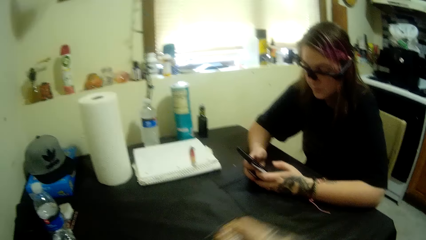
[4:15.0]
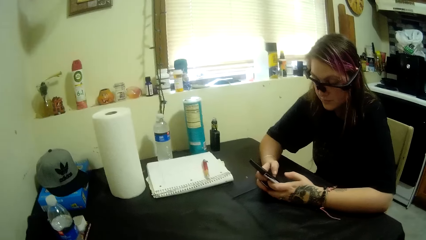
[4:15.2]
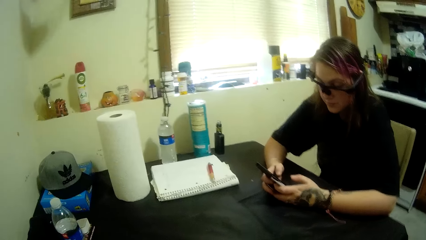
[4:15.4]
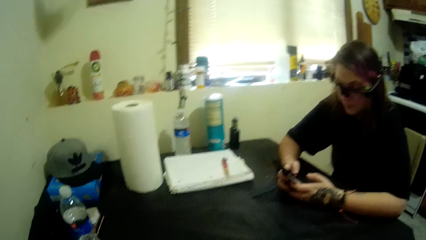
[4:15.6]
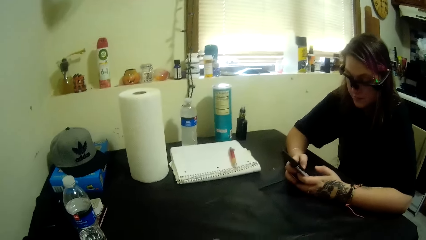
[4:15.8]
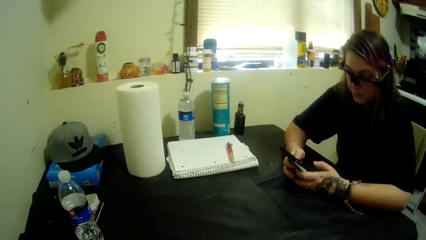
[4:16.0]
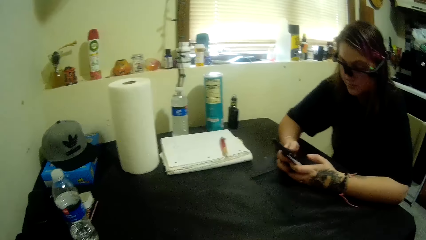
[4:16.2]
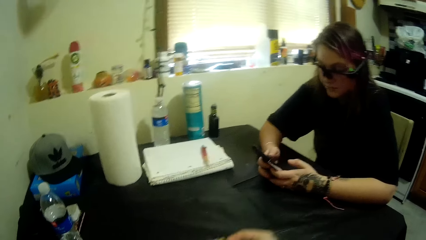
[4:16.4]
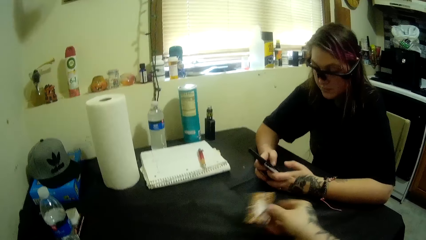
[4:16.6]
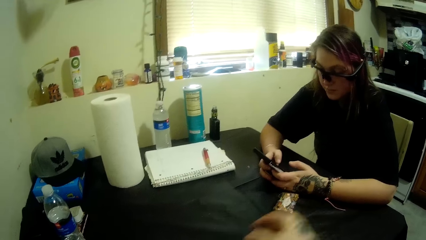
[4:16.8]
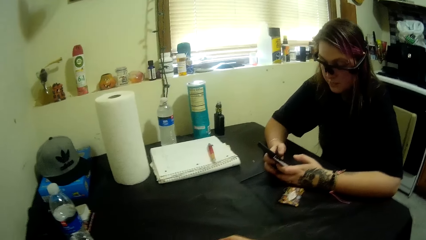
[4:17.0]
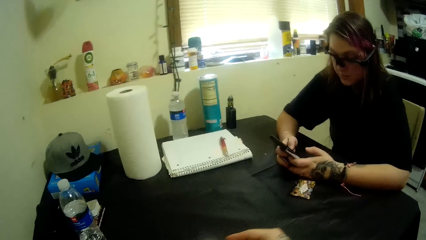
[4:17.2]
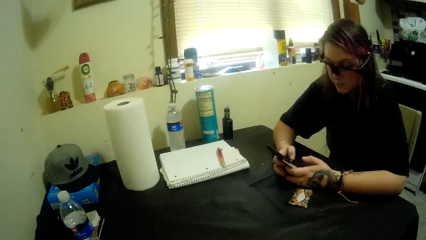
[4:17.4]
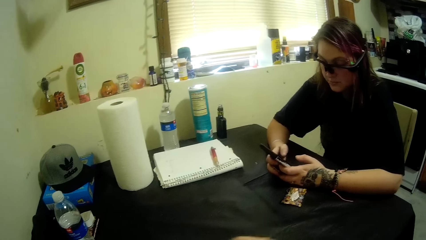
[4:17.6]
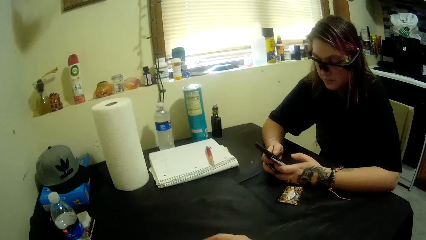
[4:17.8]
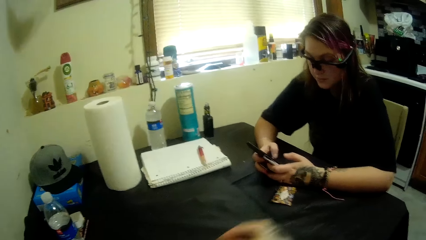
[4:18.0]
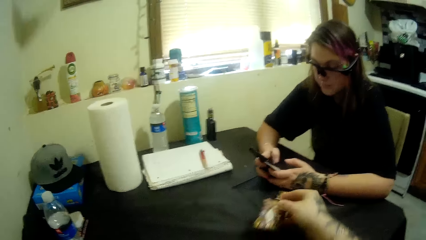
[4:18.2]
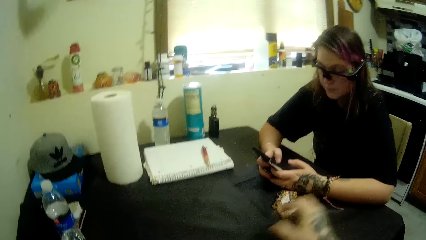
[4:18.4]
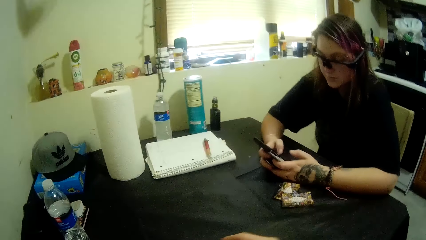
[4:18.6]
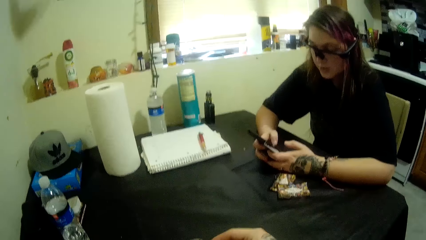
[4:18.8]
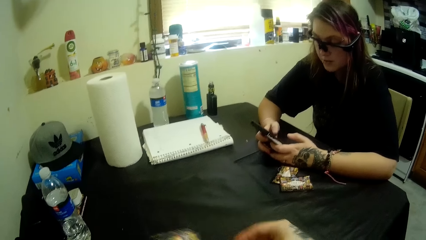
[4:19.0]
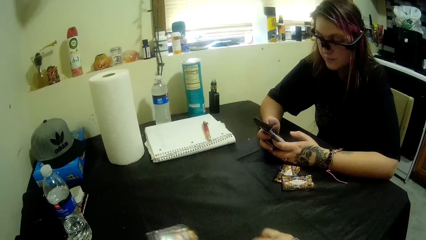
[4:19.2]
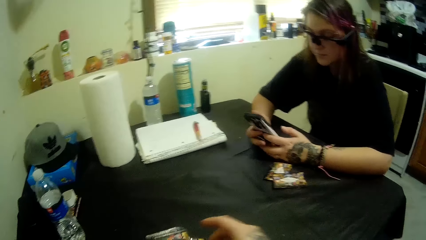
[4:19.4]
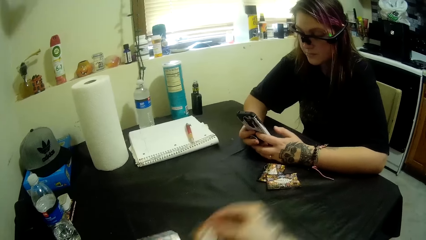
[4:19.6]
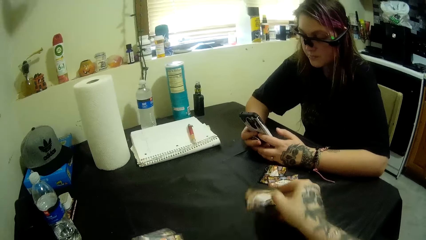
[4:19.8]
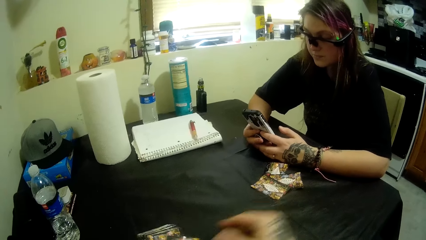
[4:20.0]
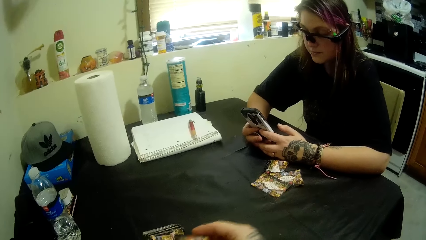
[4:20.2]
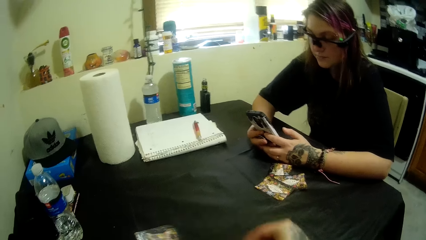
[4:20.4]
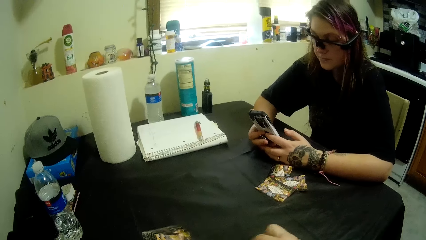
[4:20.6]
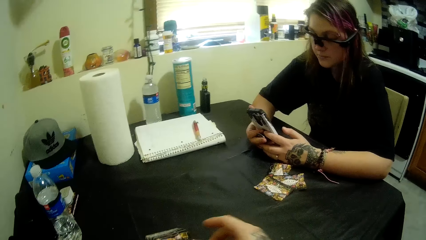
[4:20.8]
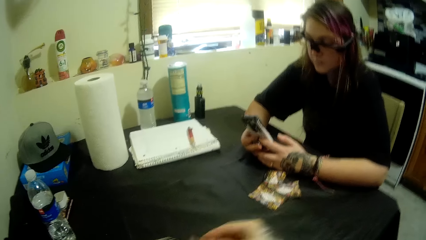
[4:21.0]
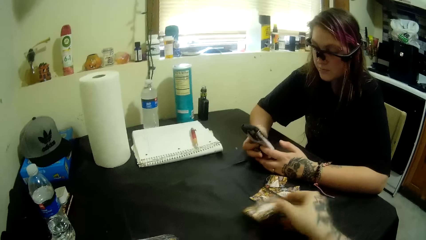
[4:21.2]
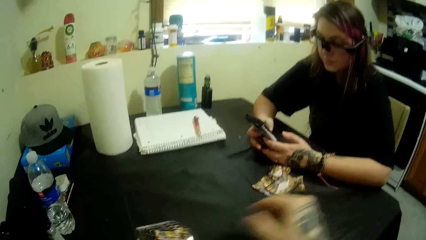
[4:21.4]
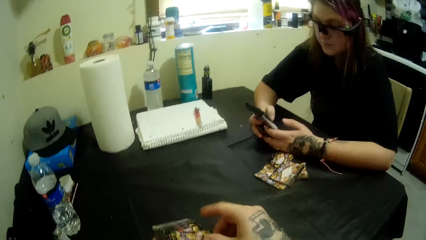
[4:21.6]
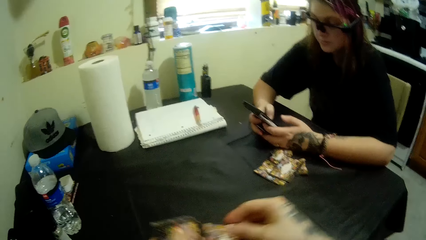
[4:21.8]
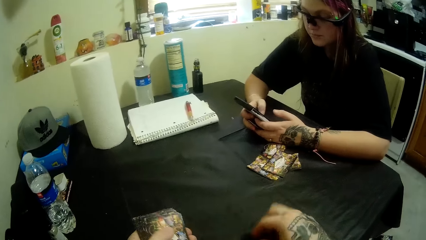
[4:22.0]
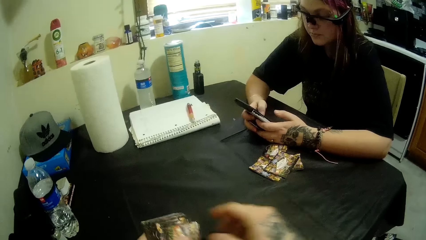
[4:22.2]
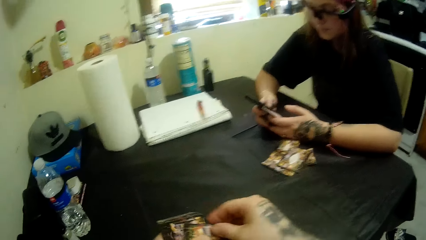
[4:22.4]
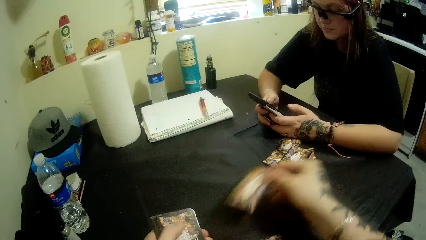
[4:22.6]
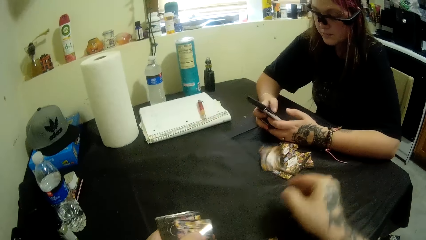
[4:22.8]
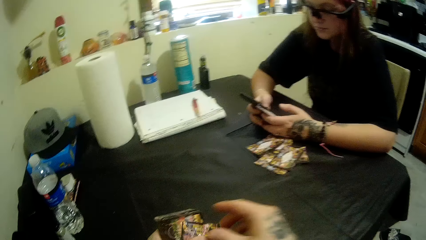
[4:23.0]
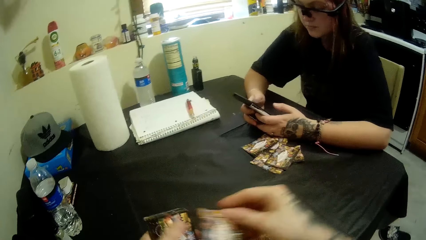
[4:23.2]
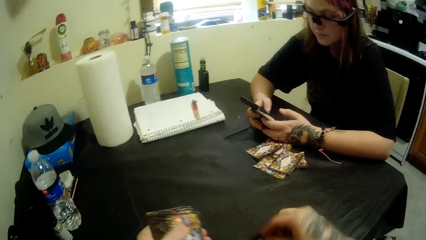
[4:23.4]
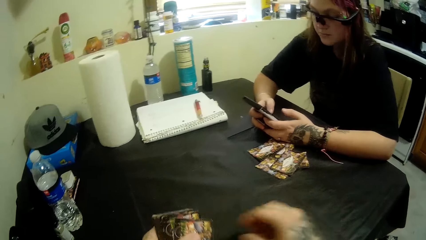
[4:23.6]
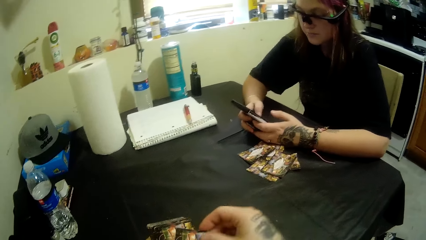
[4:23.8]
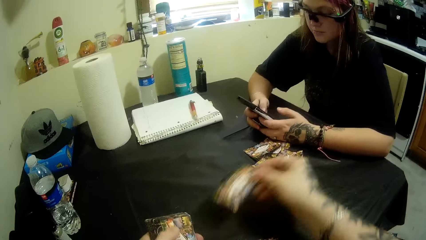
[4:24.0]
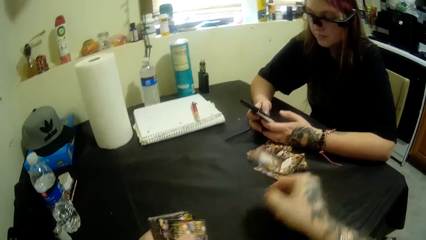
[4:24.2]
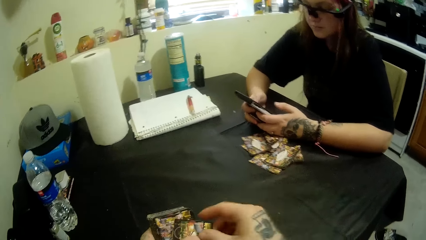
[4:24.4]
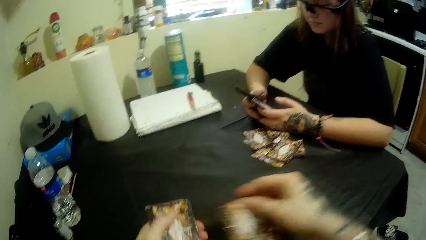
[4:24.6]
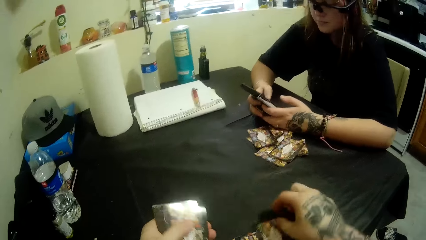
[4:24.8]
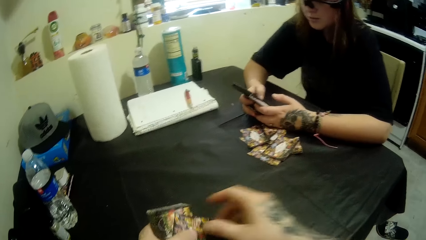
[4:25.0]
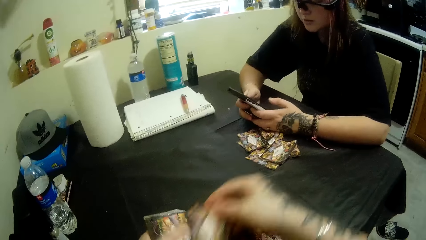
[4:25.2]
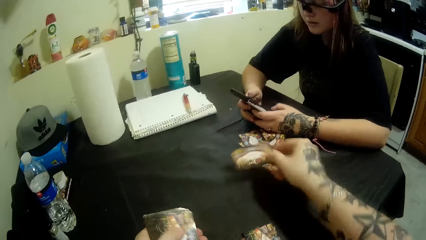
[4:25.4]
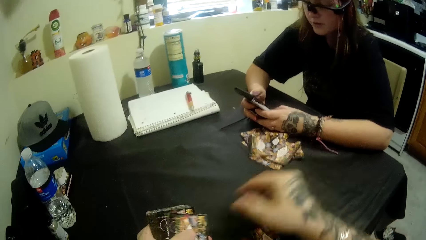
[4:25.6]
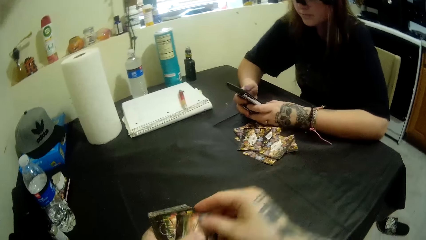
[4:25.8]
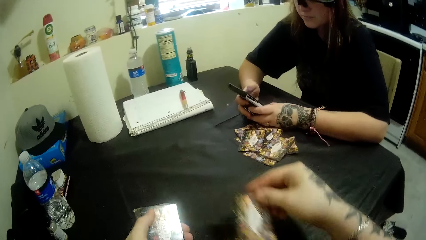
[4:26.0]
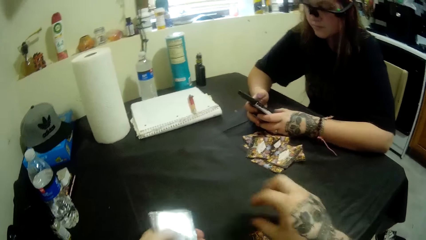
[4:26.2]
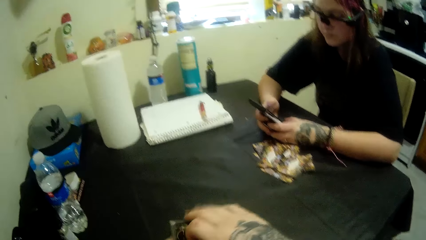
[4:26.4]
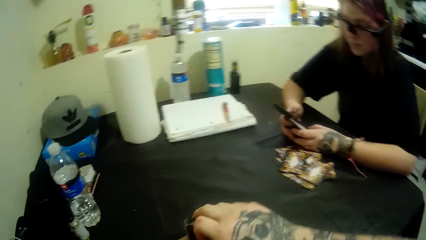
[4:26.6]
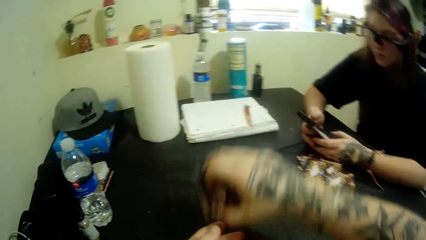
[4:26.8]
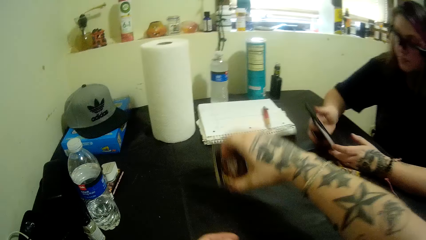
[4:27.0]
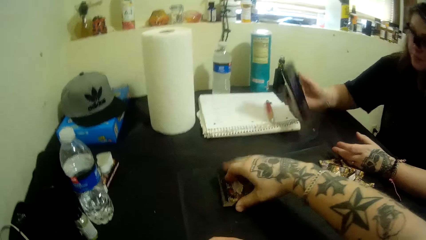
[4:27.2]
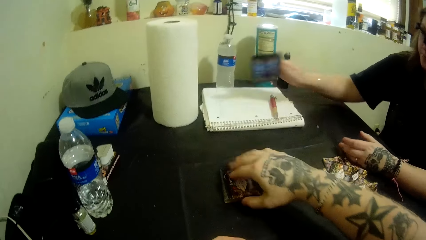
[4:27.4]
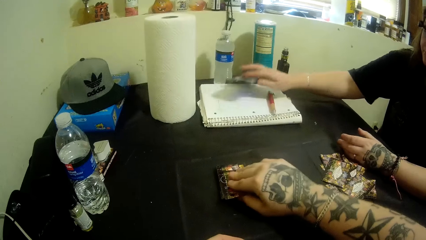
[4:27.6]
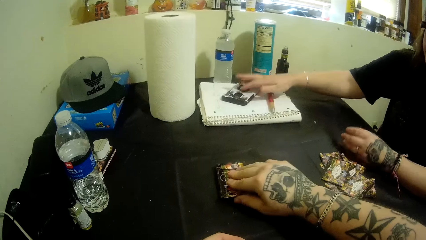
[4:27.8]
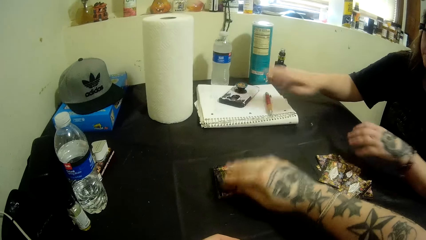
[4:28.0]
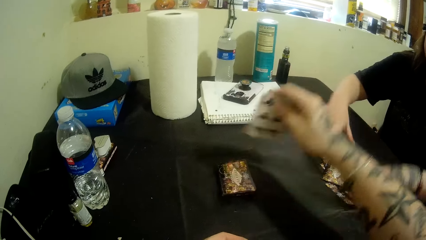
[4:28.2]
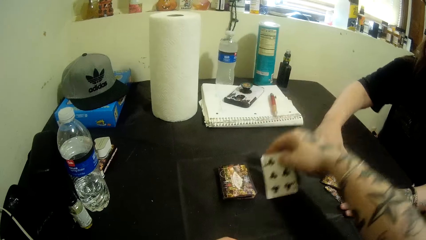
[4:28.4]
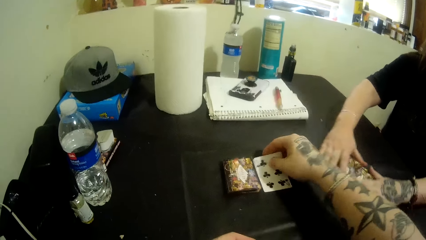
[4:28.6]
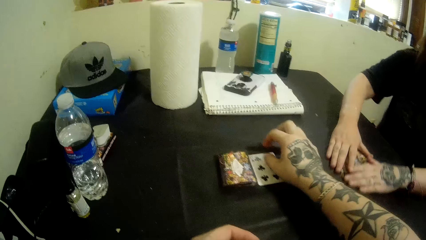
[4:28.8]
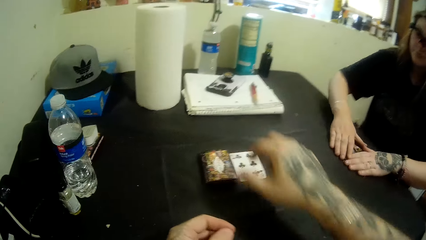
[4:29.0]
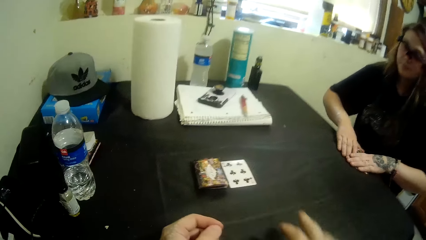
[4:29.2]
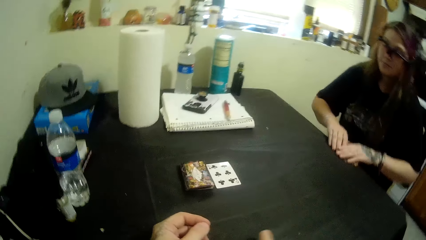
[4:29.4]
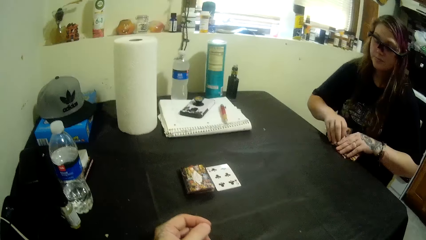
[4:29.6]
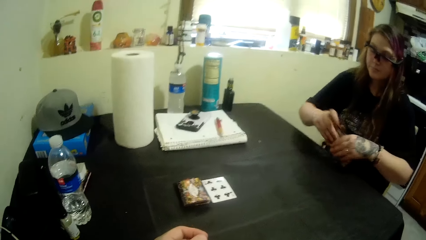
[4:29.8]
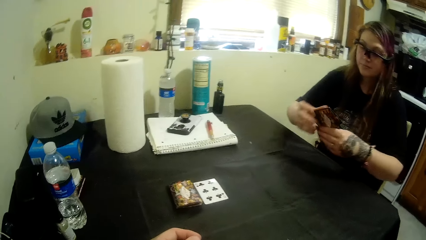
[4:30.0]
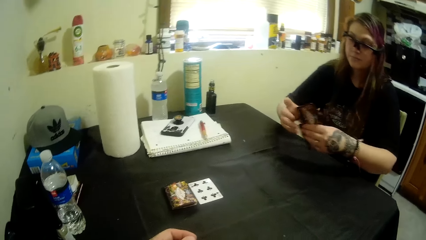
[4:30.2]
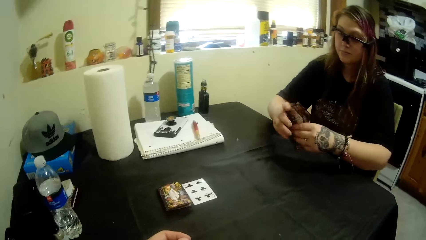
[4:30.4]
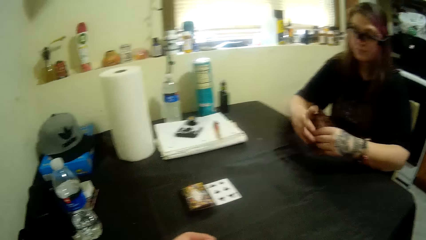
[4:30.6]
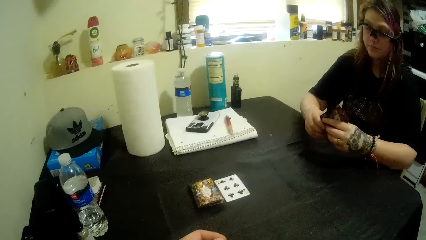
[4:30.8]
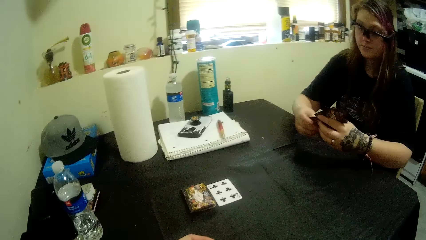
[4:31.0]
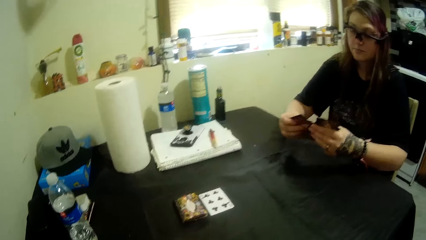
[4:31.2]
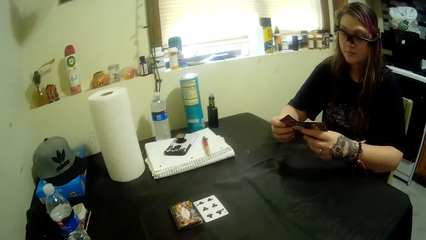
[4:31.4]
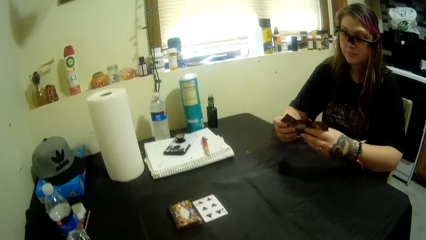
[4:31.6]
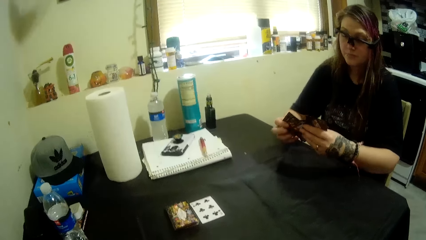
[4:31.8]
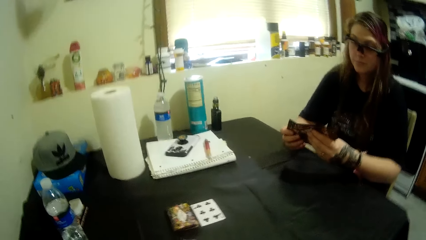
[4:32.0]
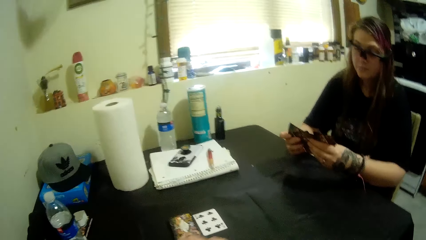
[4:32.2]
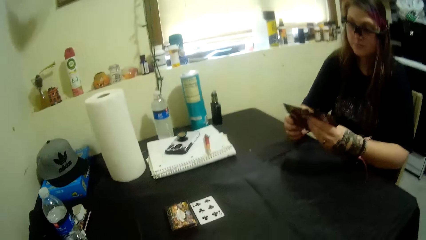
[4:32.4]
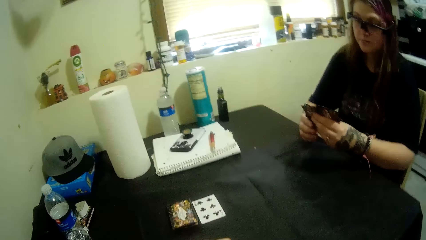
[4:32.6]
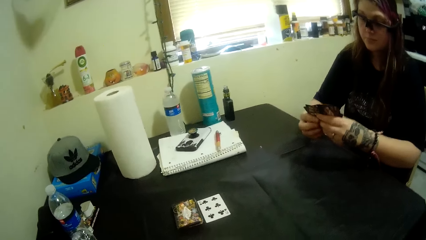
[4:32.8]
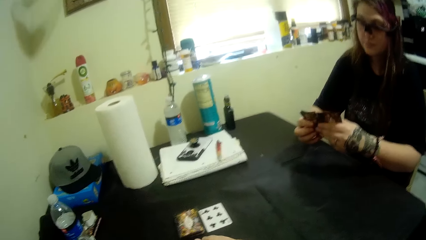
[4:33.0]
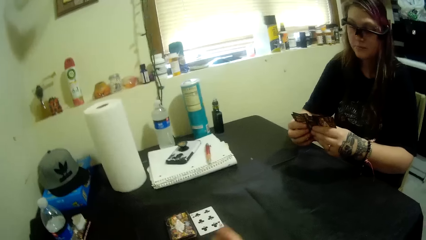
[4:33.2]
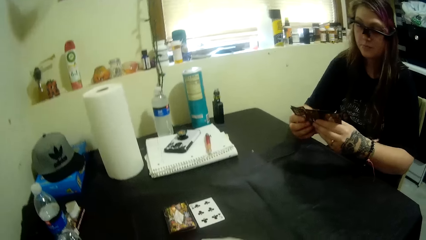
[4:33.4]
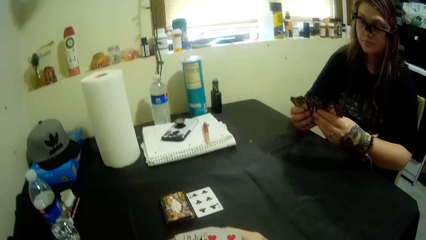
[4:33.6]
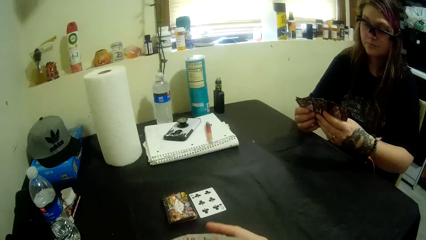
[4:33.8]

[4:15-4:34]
The woman operates her phone. The camera wearer converses with the woman. They distribute the cards on the table. They throw the card on the table. They converse with the woman. They throw the card on the table. The woman converses with the camera wearer. The camera wearer puts the cards on the table. The woman drops her phone on the book and takes her cards from the table. The camera wearer converses with the woman.
